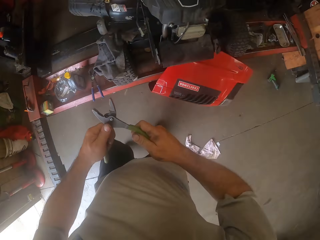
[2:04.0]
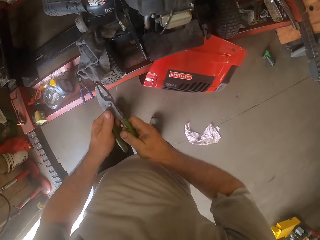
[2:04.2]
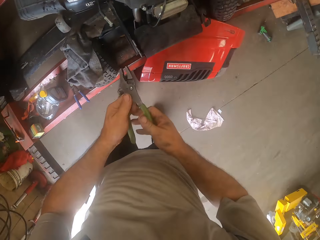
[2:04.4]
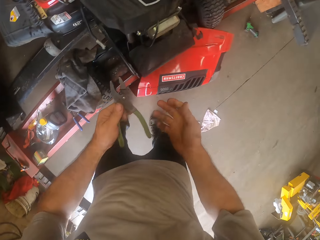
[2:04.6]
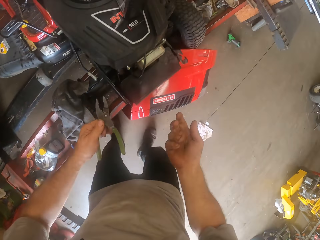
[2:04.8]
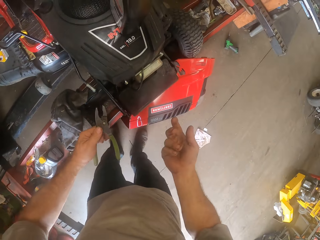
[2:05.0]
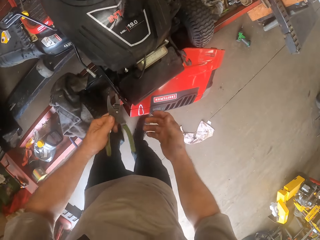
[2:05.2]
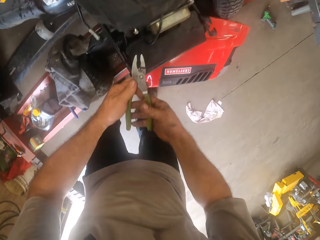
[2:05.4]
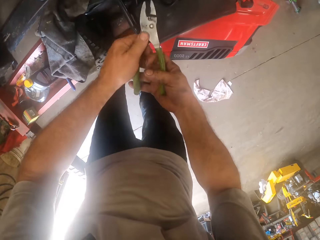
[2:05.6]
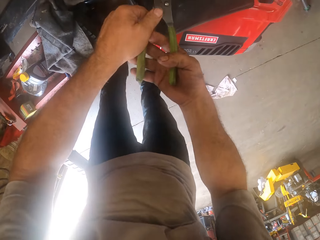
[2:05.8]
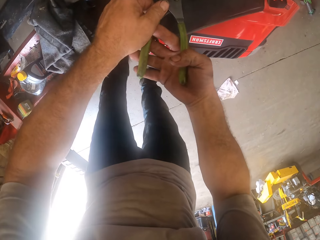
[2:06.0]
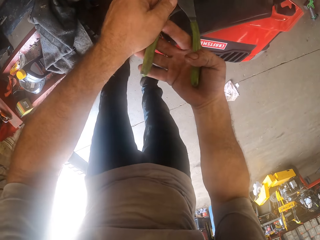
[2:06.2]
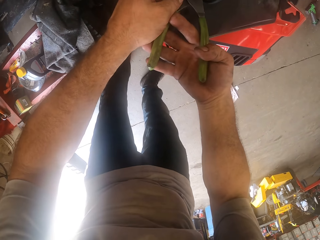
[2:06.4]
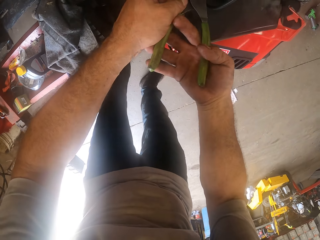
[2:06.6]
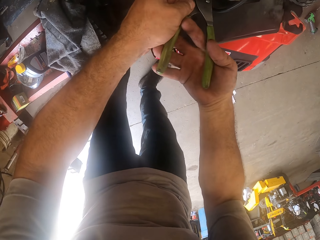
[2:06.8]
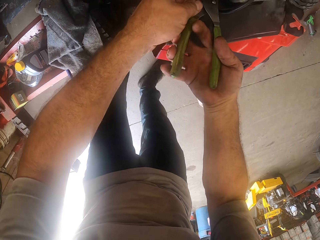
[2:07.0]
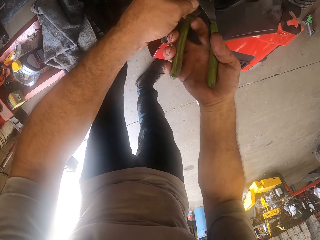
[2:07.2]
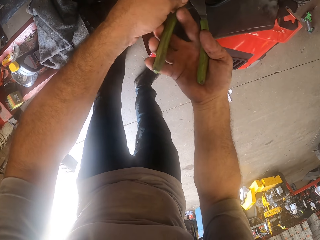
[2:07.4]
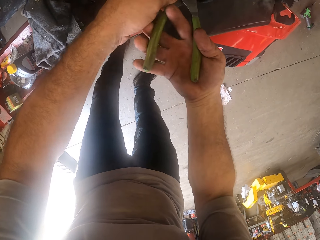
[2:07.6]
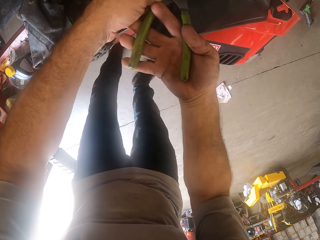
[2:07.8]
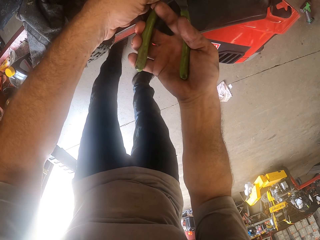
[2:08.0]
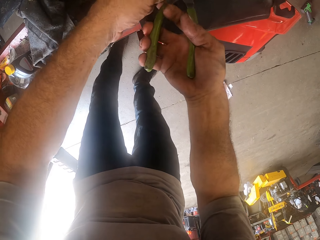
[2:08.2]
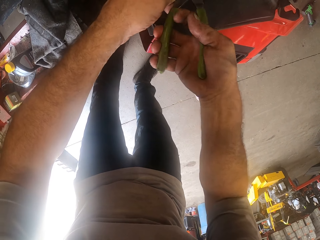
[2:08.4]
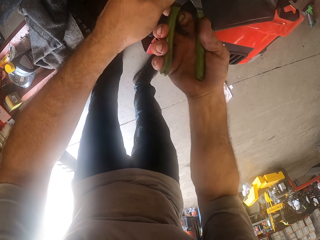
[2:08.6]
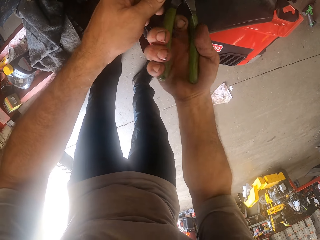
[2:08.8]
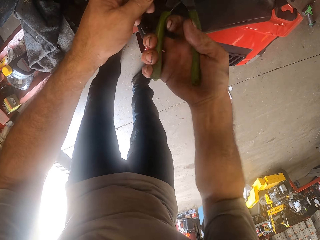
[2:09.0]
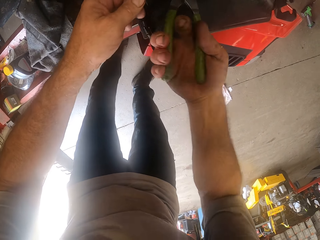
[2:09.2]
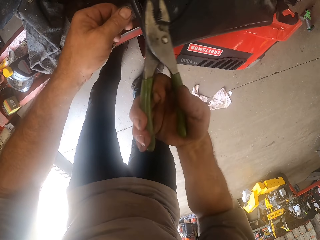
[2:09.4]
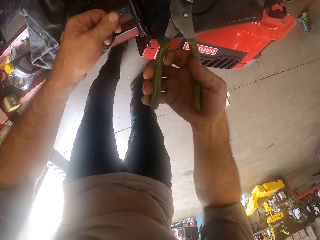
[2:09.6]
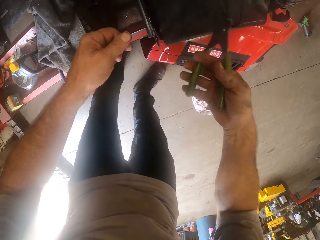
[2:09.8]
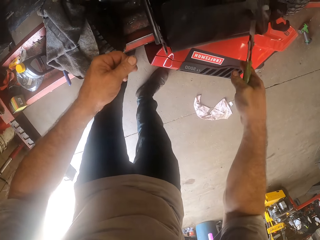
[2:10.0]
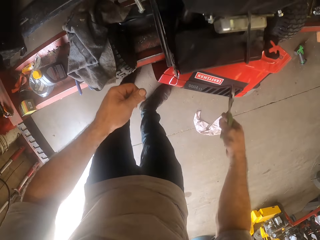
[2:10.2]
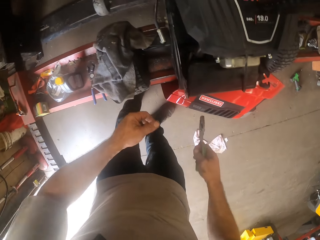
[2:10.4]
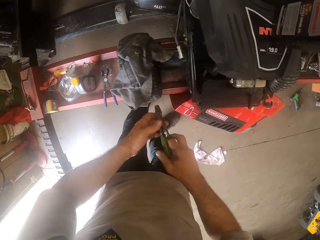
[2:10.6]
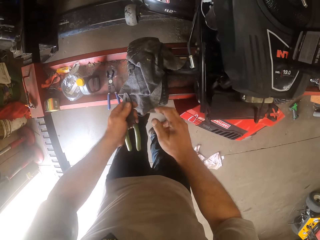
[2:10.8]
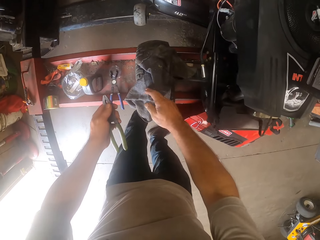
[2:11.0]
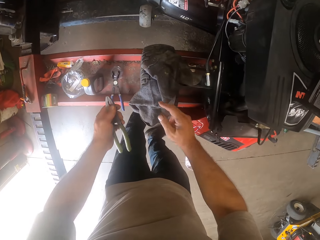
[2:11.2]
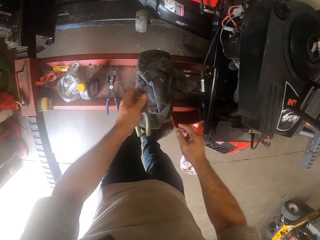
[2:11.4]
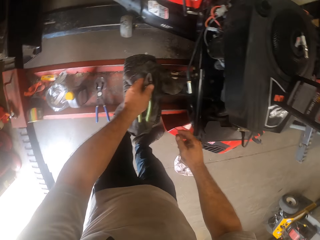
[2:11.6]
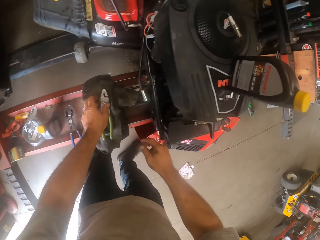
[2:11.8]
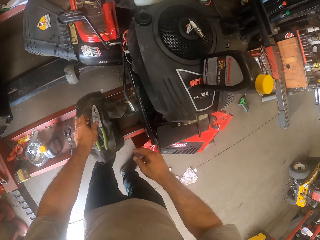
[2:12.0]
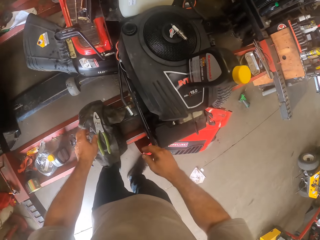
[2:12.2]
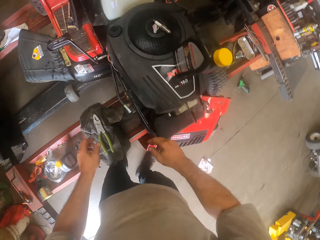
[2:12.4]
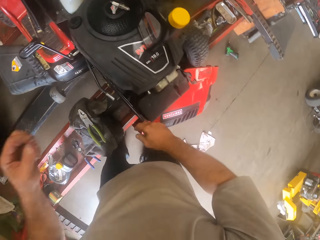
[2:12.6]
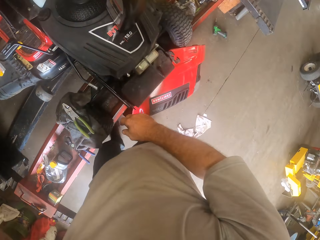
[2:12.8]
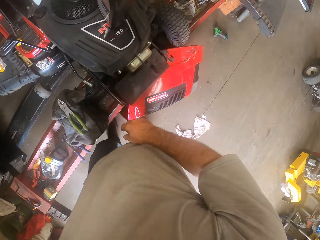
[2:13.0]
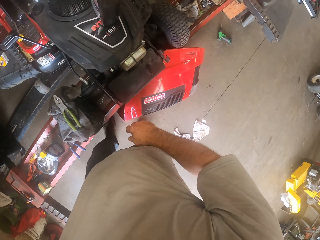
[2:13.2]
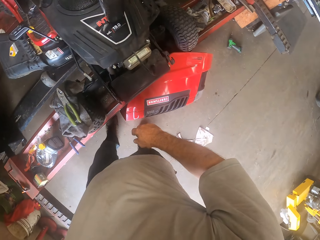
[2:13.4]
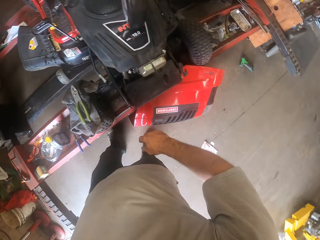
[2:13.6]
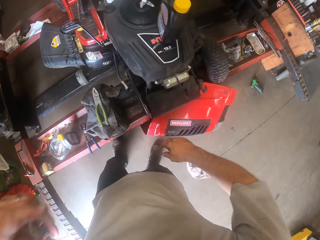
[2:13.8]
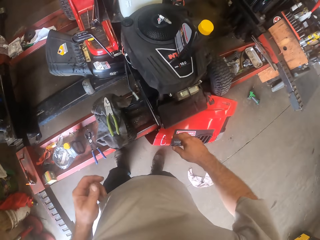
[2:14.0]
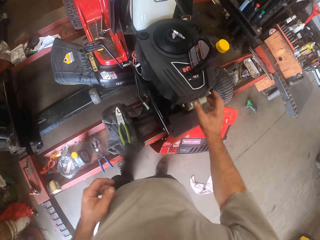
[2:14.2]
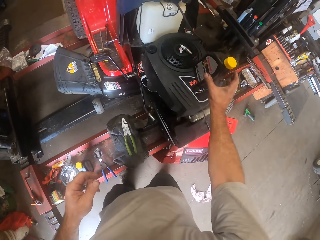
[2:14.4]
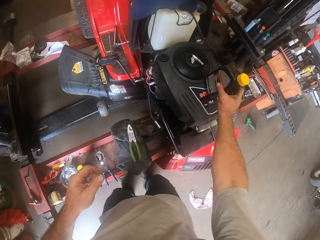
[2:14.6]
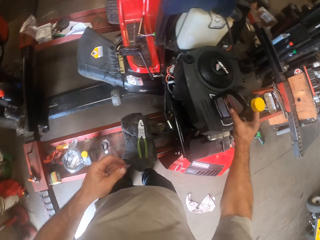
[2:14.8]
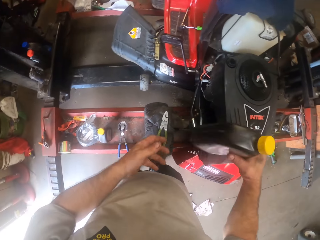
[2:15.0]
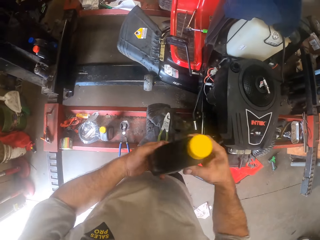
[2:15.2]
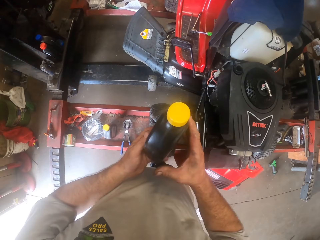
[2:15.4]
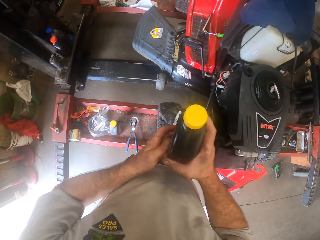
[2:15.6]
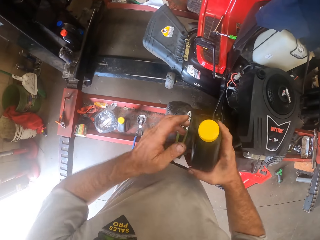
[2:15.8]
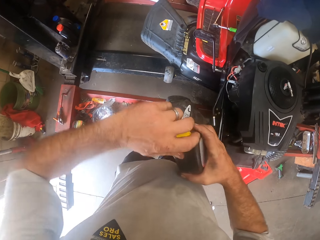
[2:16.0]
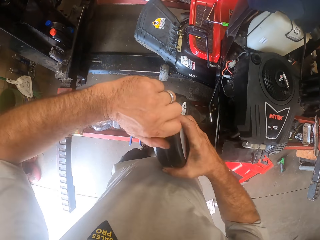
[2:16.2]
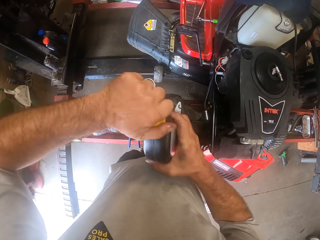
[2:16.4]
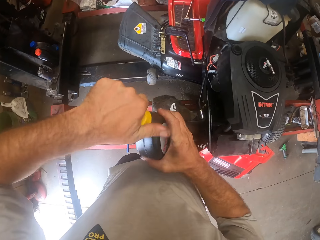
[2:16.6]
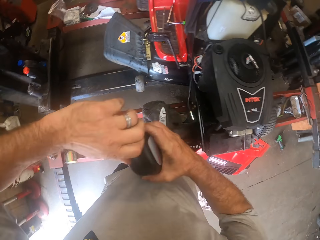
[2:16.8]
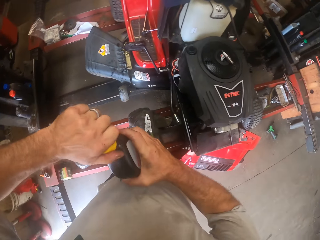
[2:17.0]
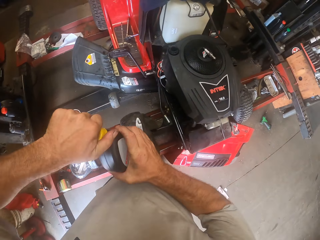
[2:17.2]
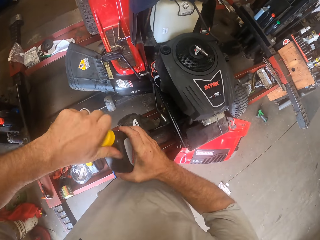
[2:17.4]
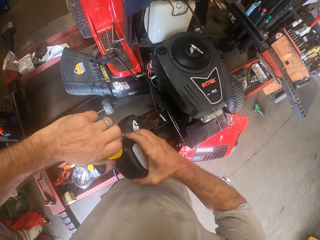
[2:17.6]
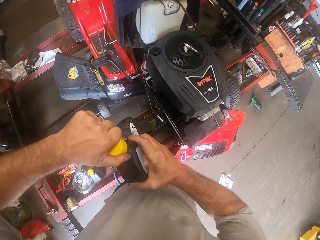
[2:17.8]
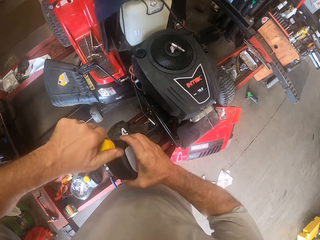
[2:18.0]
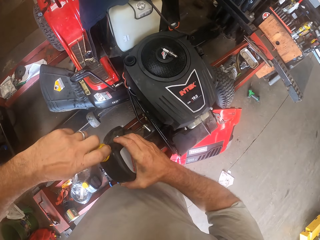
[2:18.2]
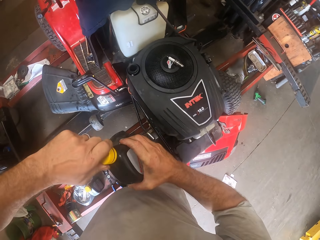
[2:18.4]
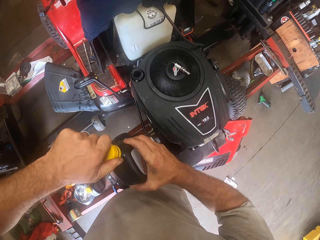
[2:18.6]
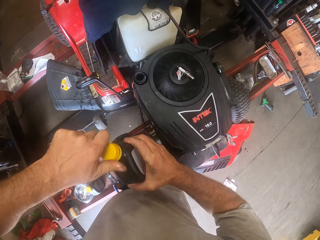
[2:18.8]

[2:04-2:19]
The camera wearer removes the shooting coil. He tugs at the wire with the plier. He switches the plier to his left hand. He touches the rag. He drops the plier on the rag on the workbench. He raises his hand. He picks an oil bottle on the lawn mower with his right hand. He holds the oil with both hands. He opens the bottle lid with his left hand.

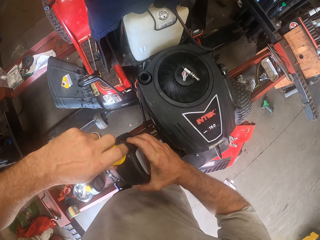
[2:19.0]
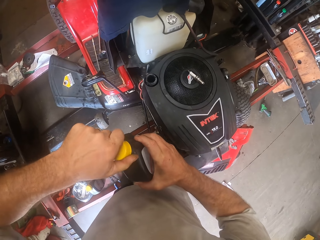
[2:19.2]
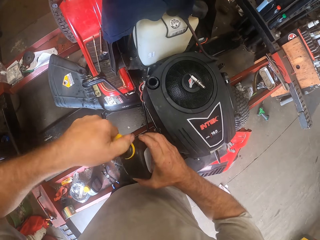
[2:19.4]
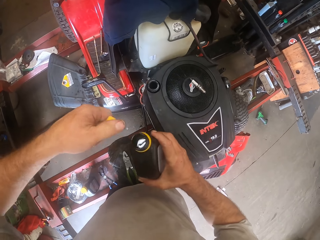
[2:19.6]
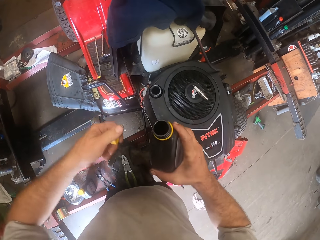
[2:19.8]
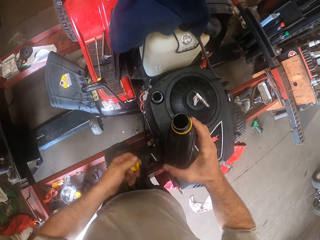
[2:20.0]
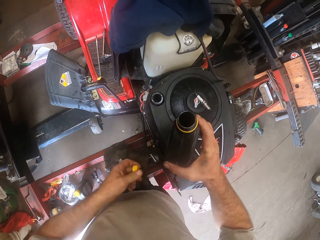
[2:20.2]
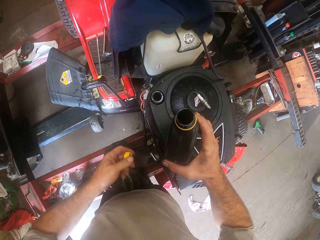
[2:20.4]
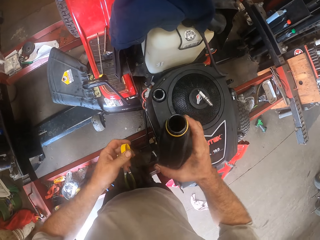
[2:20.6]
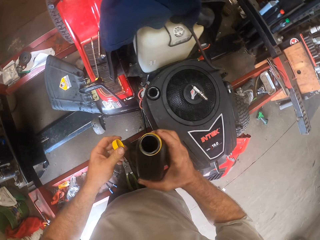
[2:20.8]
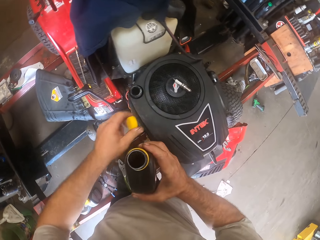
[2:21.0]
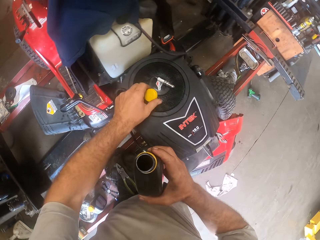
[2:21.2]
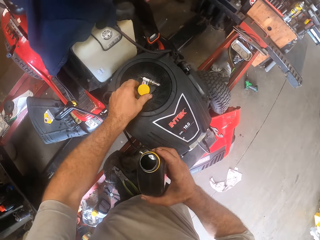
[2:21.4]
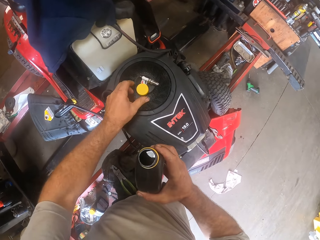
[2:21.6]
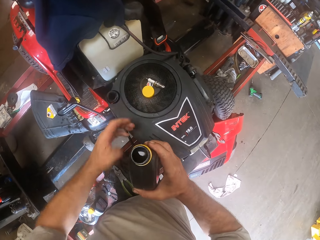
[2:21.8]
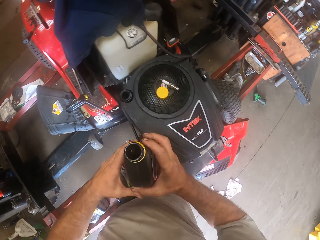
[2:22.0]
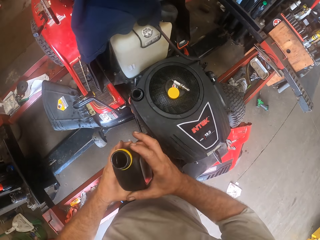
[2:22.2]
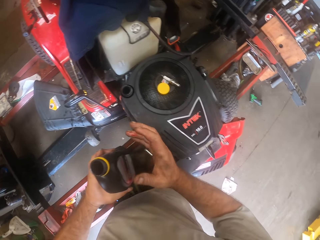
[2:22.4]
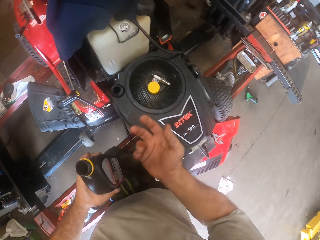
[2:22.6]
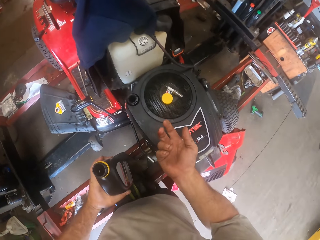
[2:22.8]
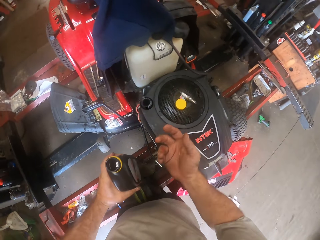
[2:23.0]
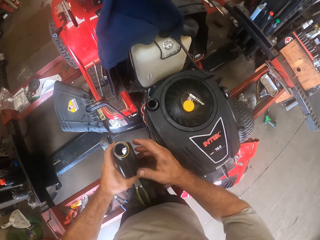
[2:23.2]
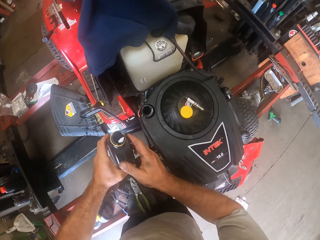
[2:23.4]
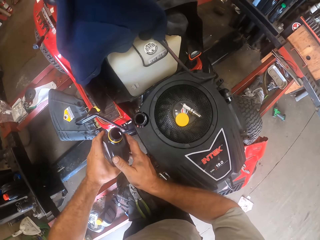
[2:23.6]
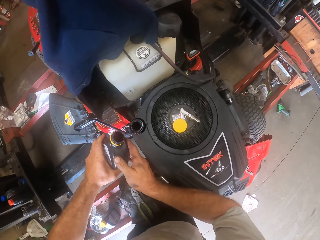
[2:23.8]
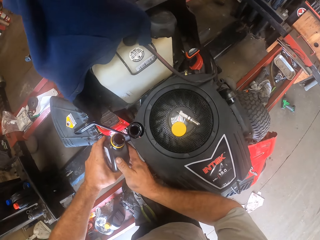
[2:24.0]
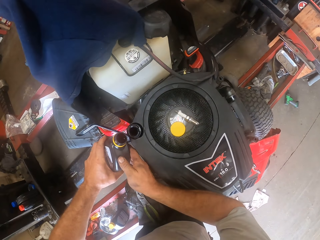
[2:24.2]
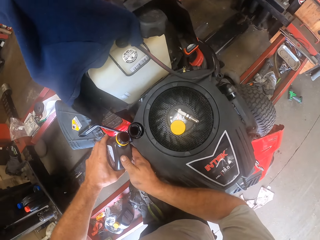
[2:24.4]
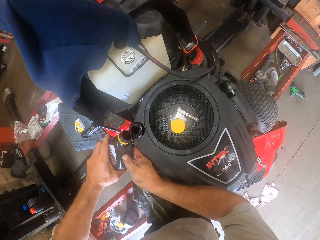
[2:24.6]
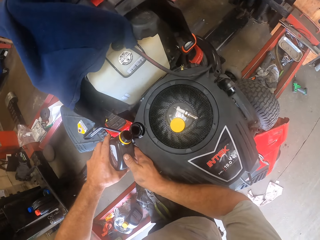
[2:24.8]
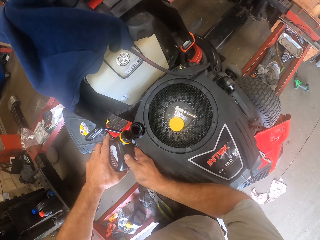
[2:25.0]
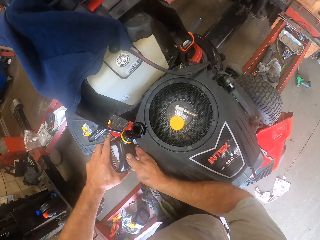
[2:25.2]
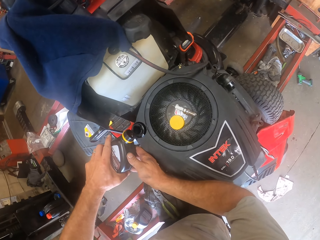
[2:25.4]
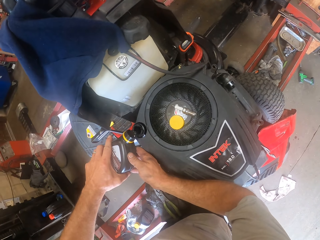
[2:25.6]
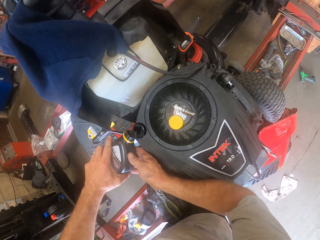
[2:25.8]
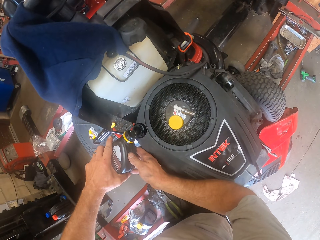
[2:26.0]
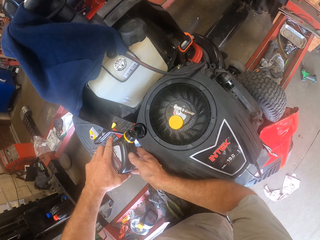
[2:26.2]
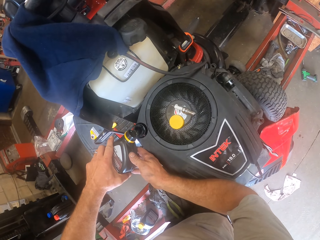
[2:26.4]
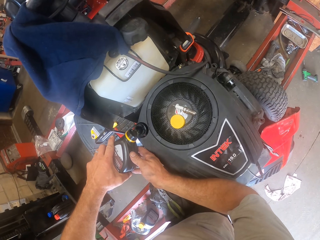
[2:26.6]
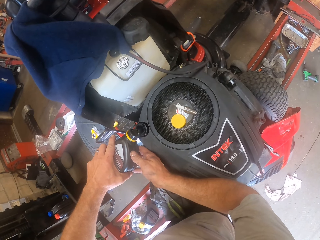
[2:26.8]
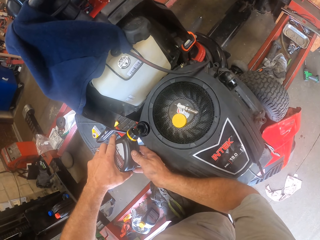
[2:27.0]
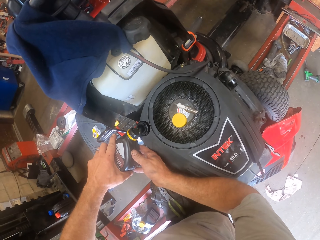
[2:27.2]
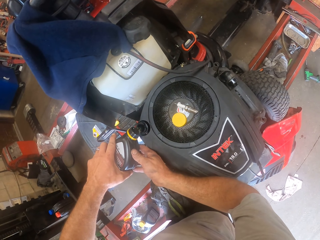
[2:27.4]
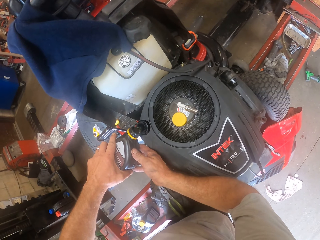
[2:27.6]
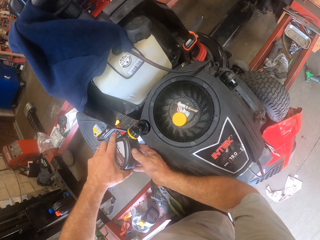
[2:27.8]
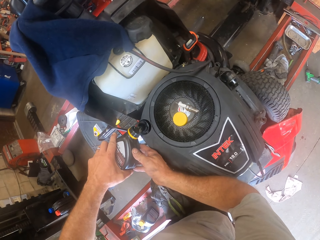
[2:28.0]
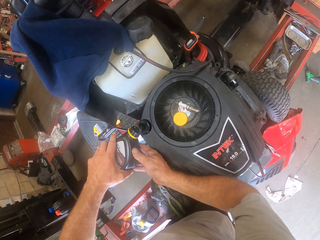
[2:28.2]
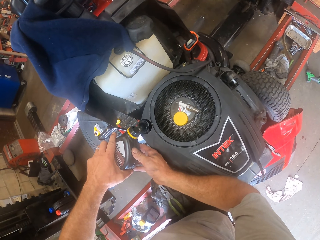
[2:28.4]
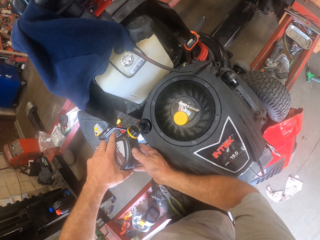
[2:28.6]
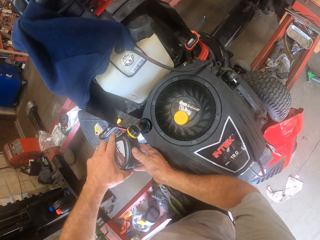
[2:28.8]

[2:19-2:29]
The camera wearer drops the bottle lid on the lawn mower. He checks his hand. He switches the bottle to his left hand. He pours oil from the bottle into the engine of the lawn mower.
